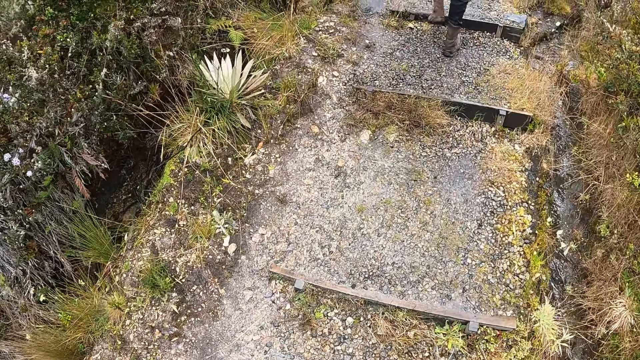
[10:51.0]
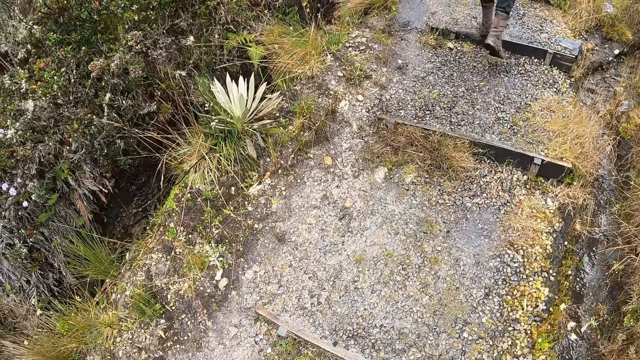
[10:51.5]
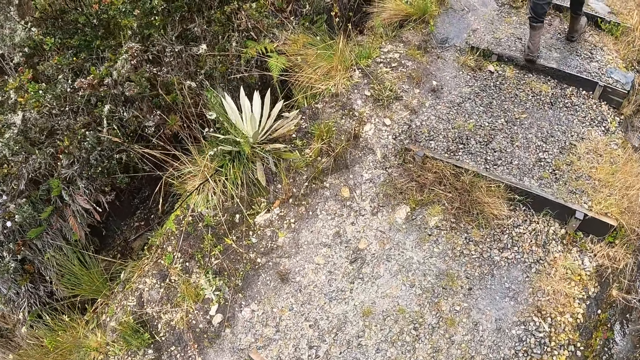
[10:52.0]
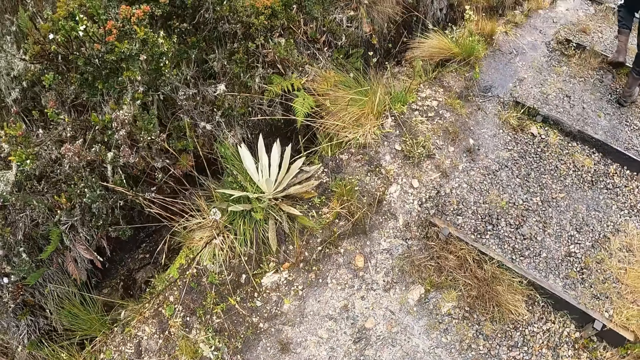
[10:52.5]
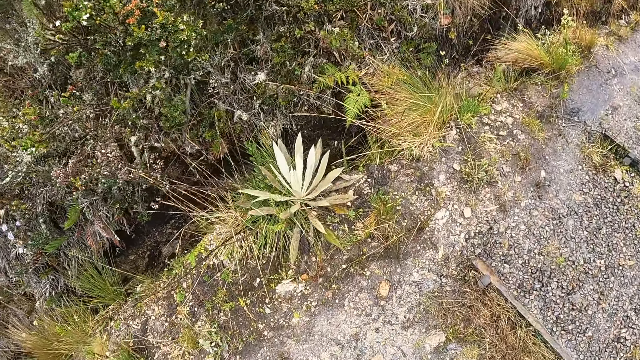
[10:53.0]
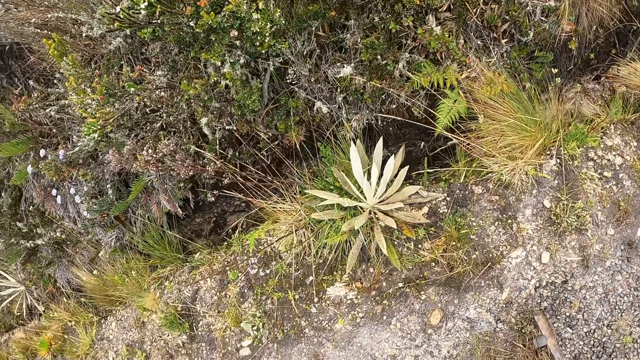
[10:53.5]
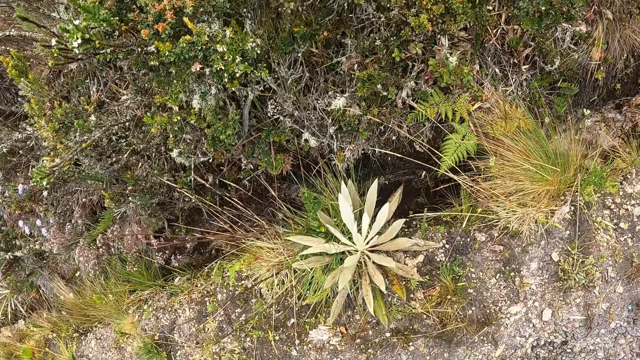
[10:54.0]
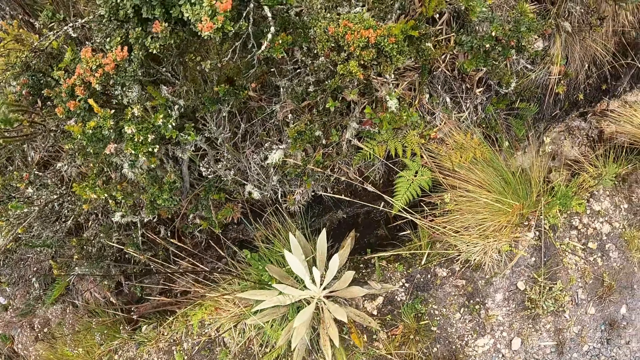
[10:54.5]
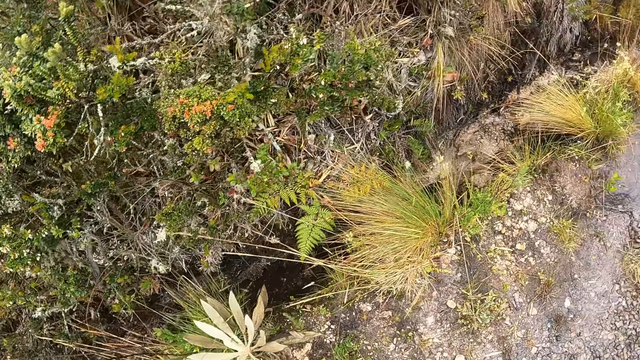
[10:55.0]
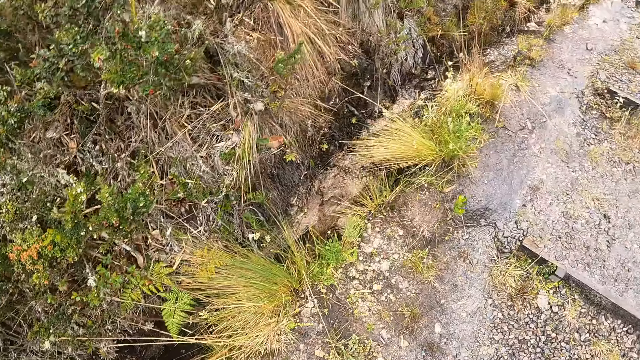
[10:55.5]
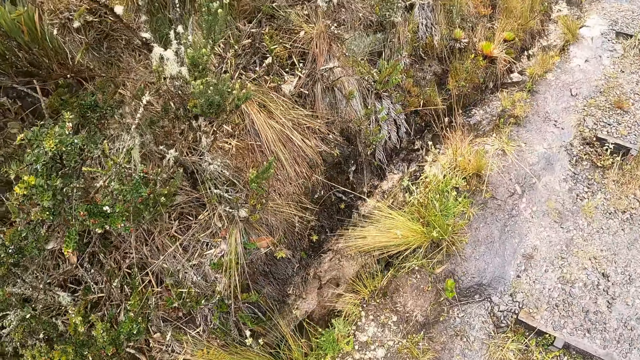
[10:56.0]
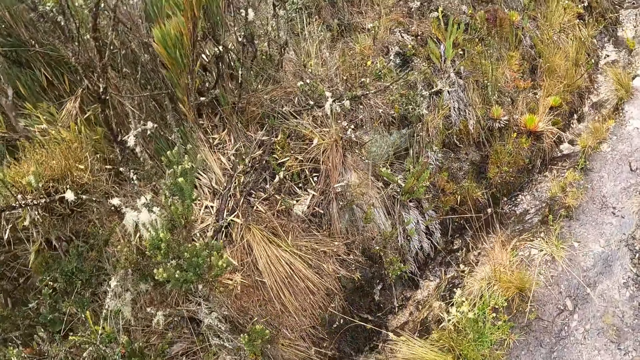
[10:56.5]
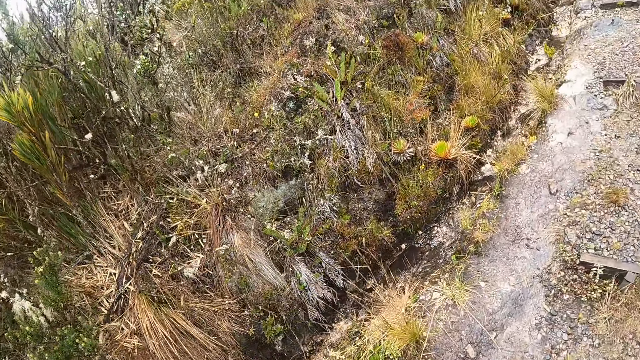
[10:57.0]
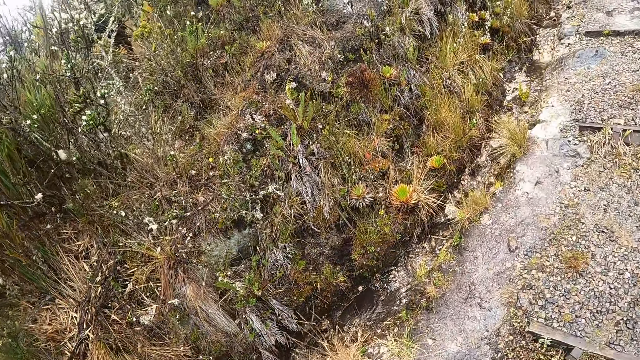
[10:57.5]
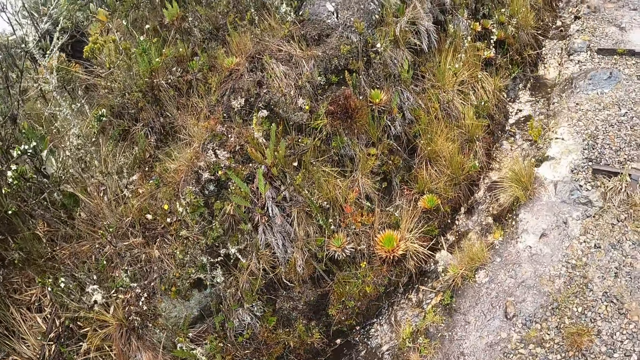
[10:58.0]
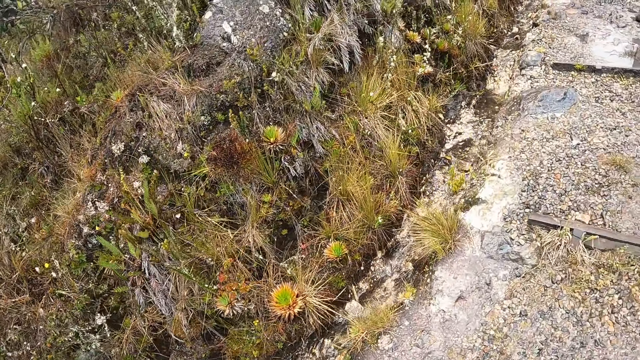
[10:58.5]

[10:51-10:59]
The camera wearer looks around.

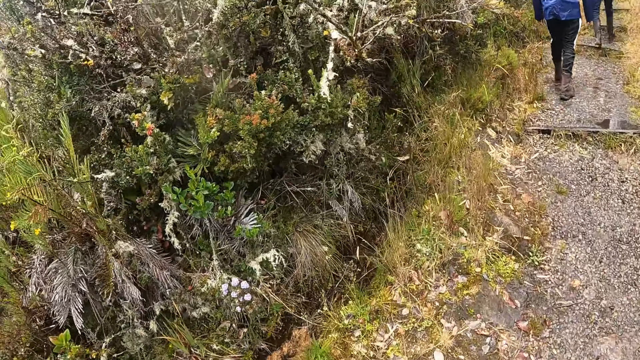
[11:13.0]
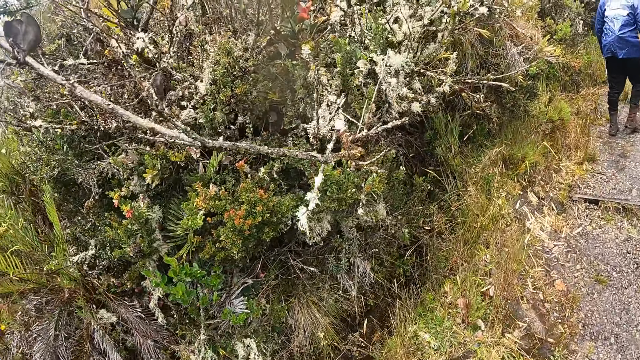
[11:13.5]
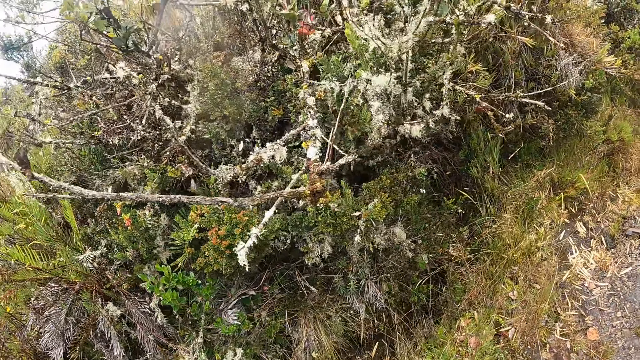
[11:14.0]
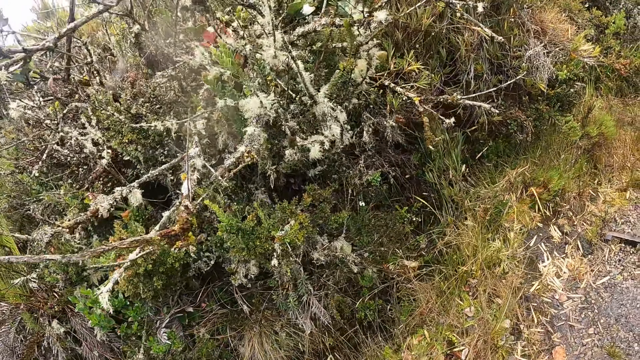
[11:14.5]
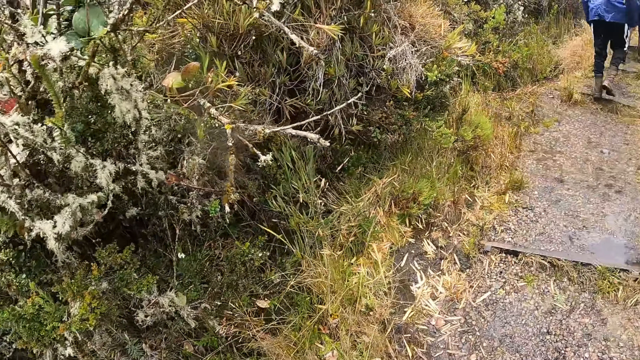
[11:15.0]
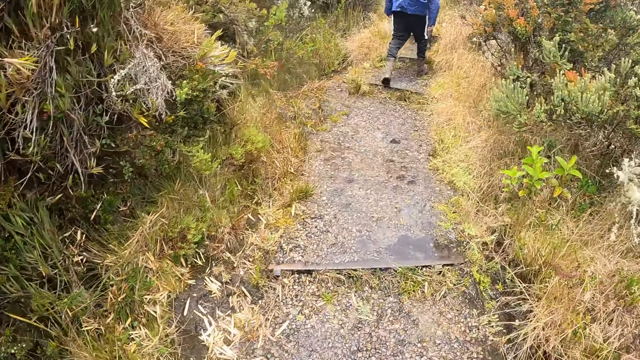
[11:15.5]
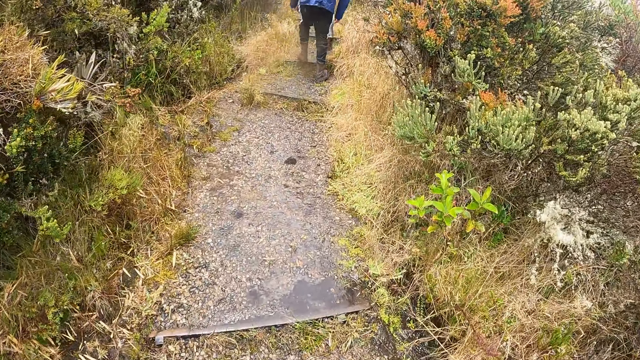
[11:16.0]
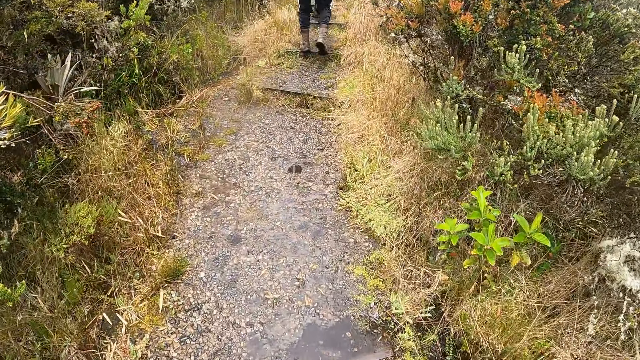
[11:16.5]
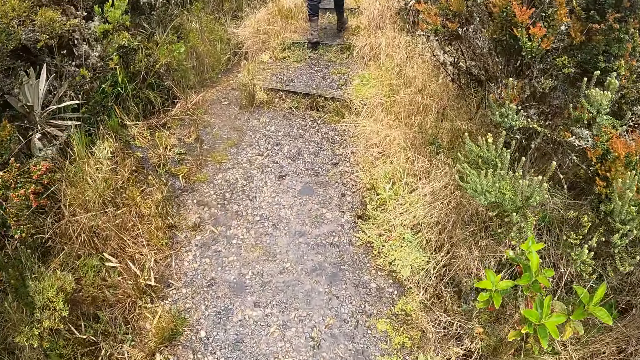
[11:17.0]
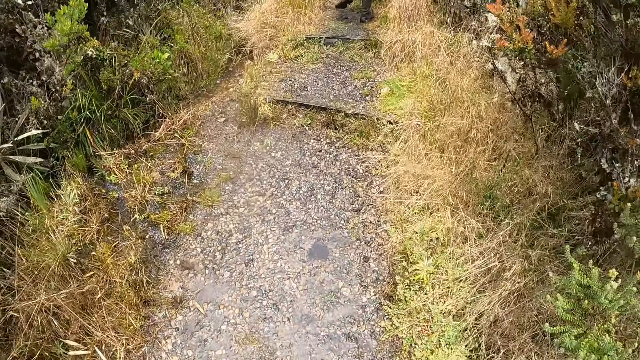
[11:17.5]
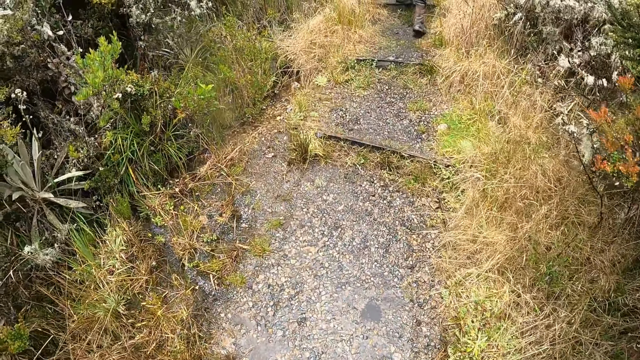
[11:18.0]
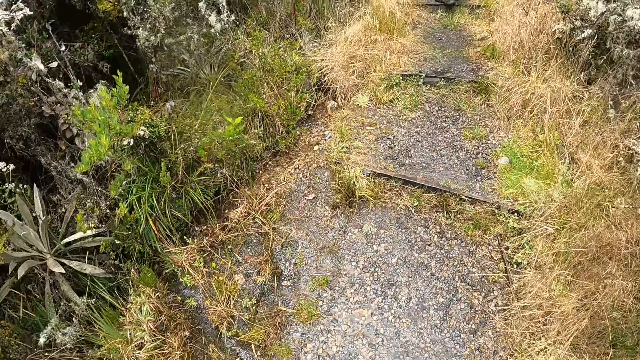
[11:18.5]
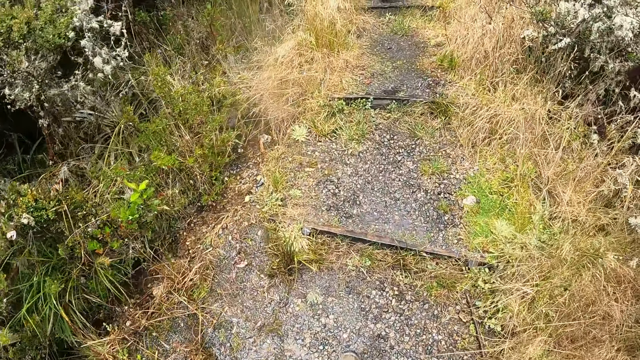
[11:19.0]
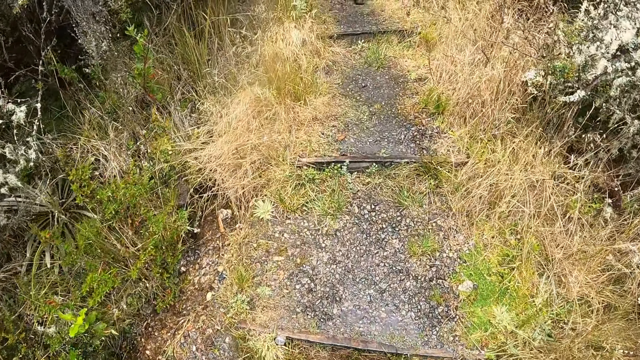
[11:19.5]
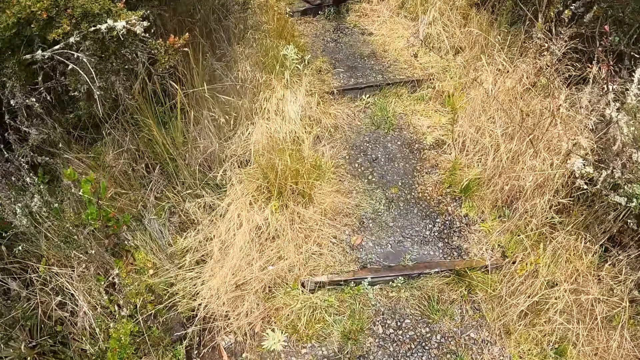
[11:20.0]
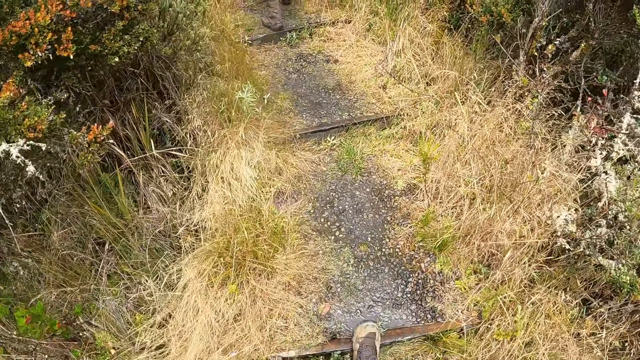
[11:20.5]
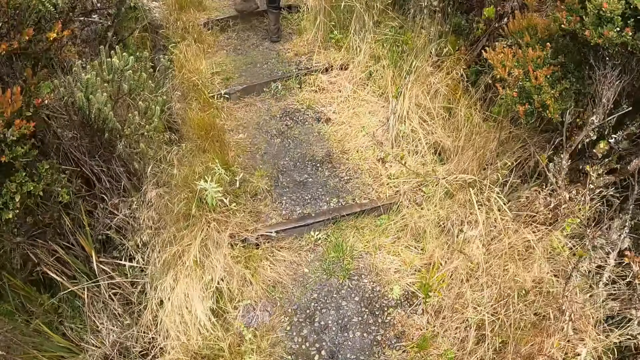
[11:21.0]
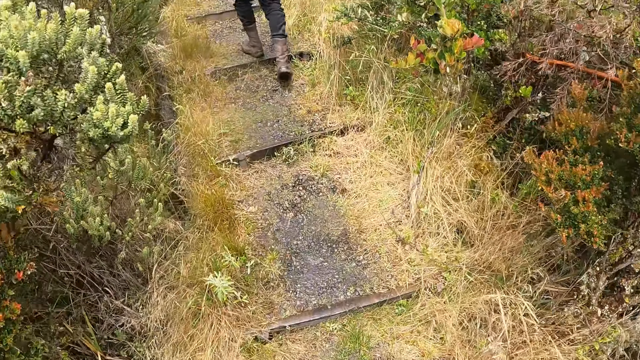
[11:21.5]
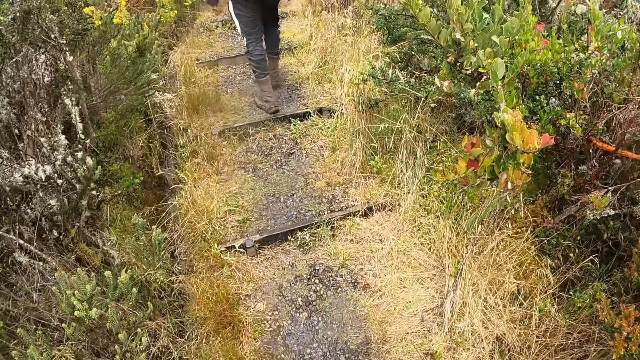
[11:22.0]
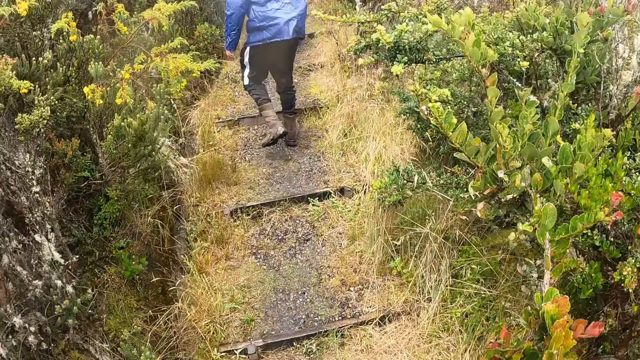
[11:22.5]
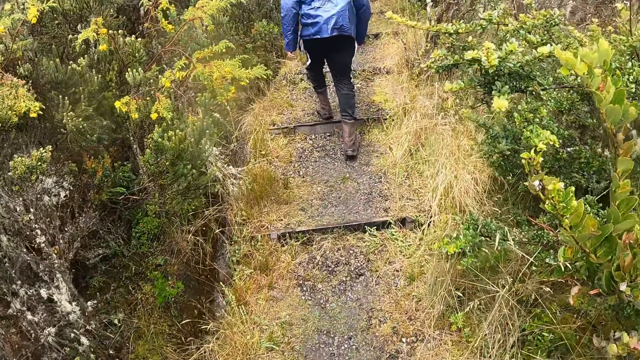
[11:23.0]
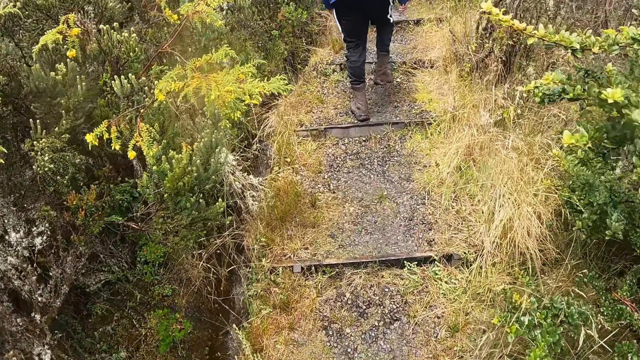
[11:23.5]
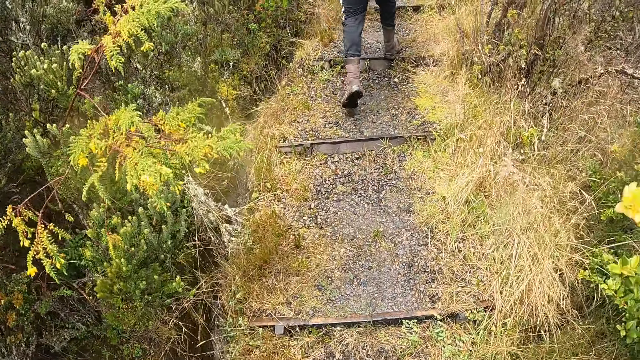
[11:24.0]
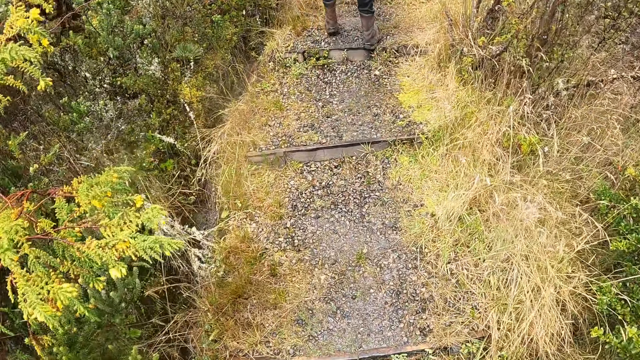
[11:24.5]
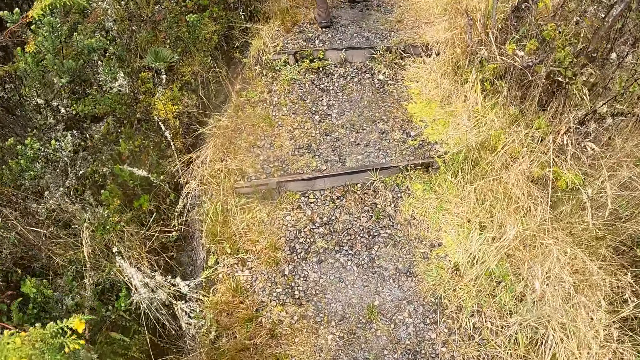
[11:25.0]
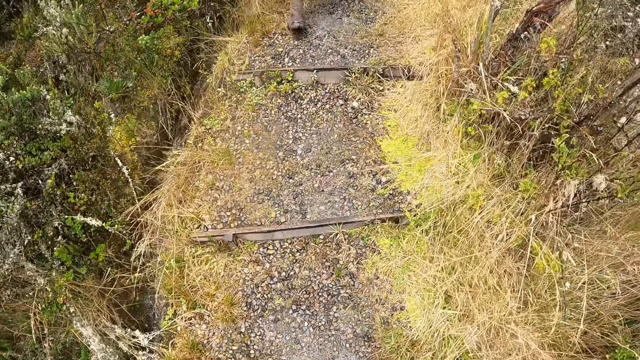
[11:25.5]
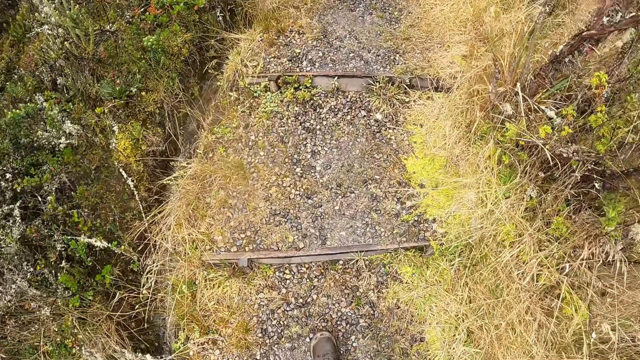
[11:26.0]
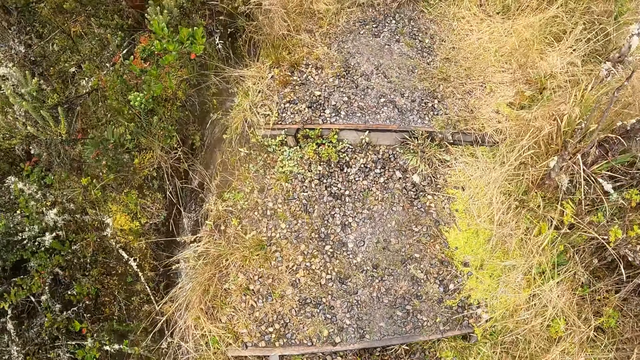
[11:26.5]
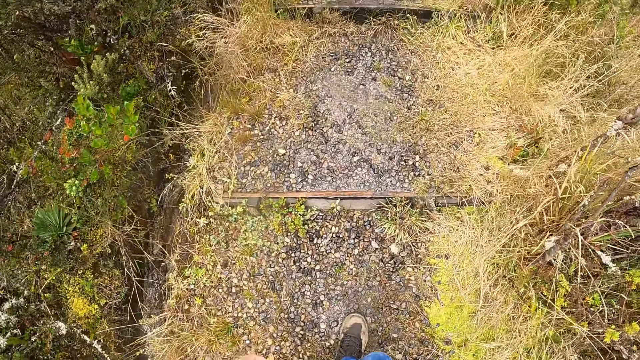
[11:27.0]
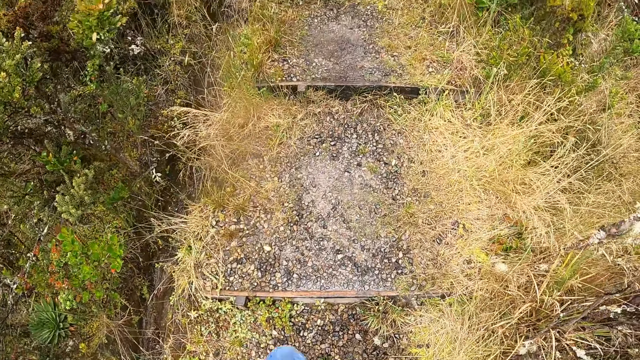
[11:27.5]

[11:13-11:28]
The camera wearer looks around.
